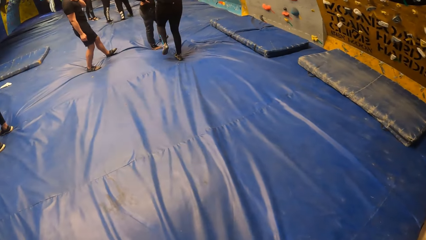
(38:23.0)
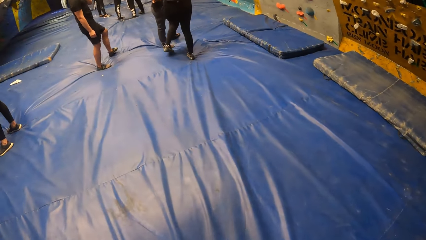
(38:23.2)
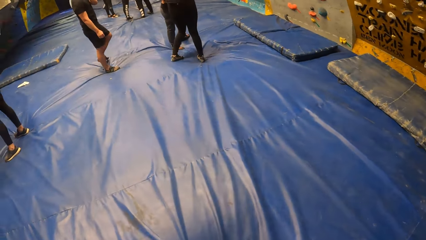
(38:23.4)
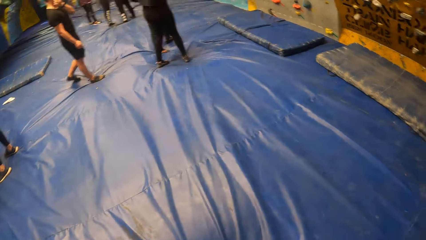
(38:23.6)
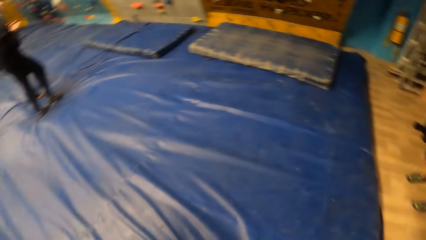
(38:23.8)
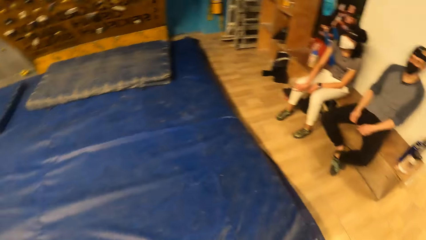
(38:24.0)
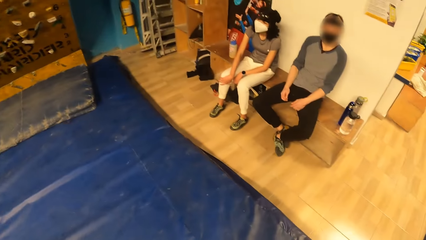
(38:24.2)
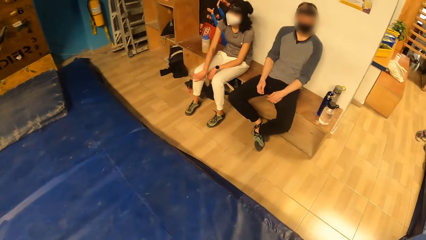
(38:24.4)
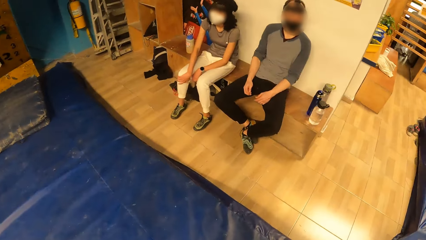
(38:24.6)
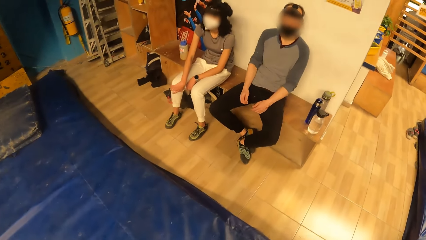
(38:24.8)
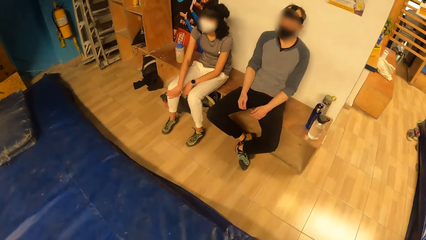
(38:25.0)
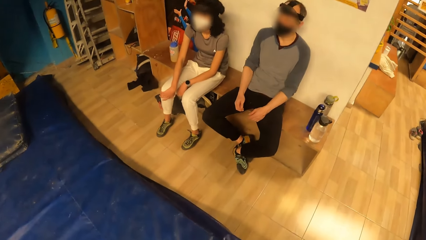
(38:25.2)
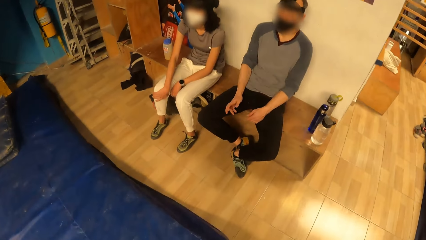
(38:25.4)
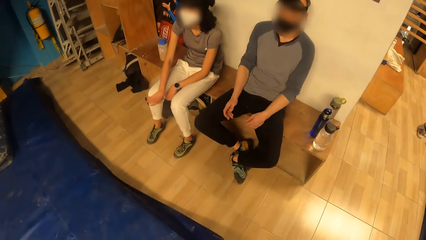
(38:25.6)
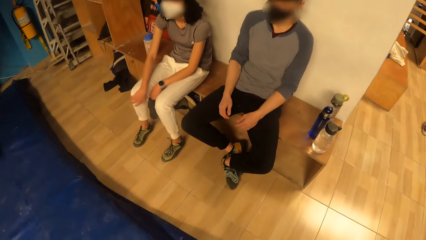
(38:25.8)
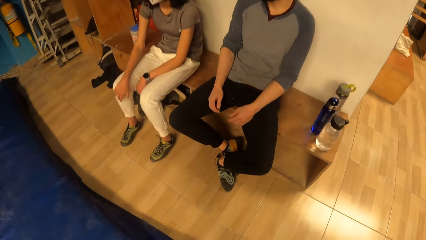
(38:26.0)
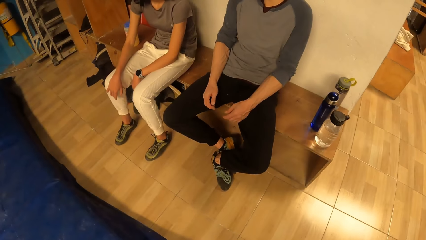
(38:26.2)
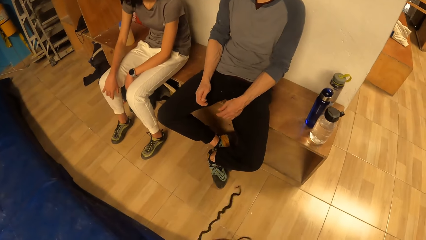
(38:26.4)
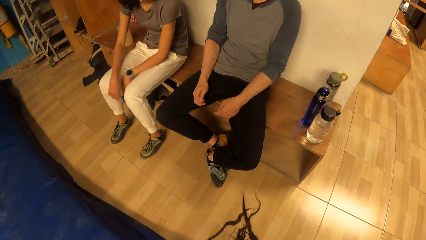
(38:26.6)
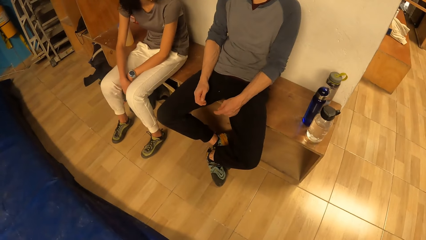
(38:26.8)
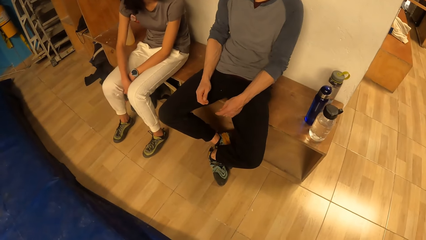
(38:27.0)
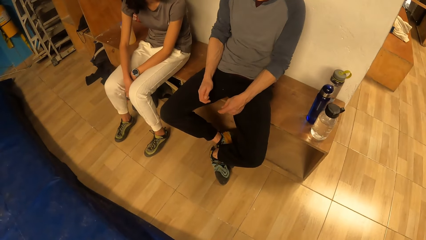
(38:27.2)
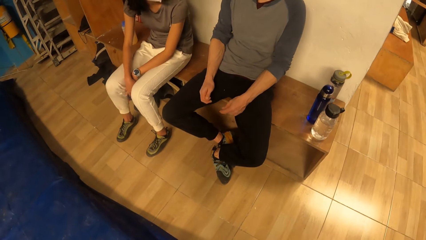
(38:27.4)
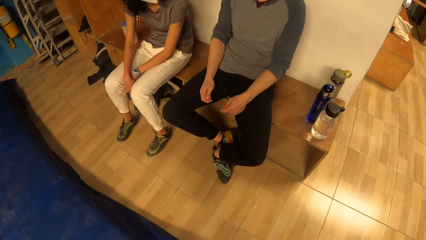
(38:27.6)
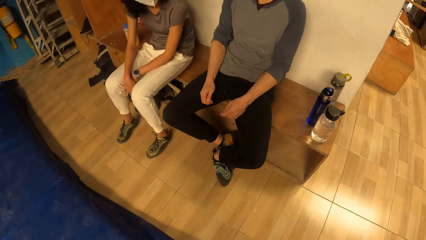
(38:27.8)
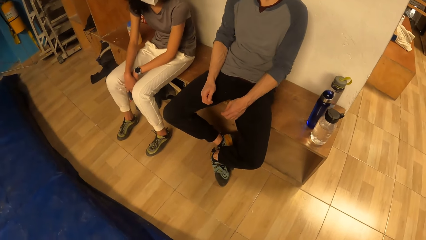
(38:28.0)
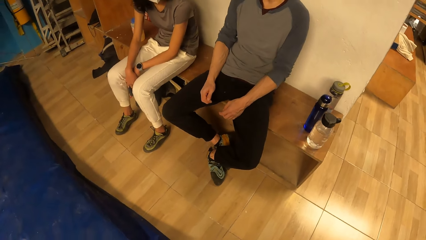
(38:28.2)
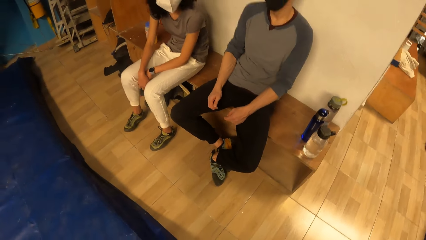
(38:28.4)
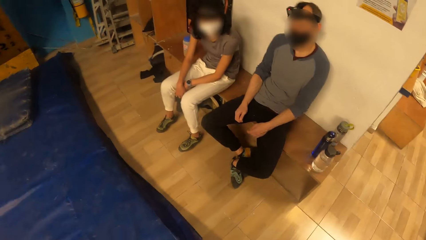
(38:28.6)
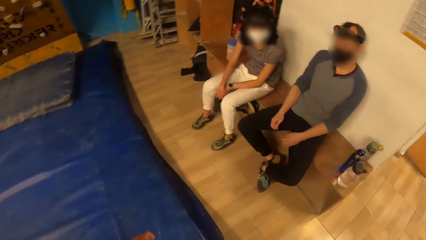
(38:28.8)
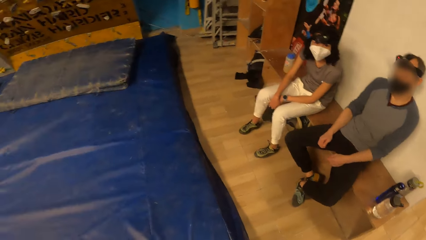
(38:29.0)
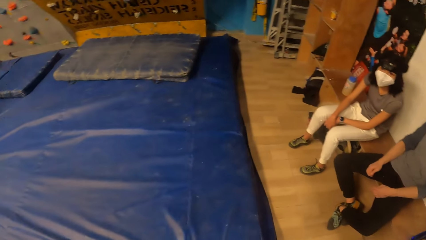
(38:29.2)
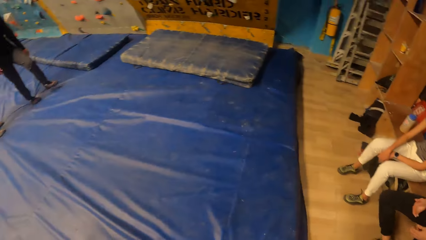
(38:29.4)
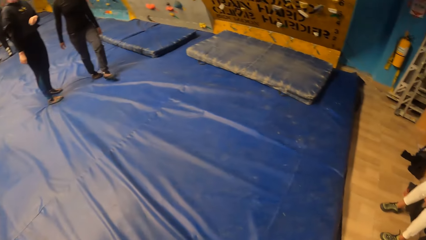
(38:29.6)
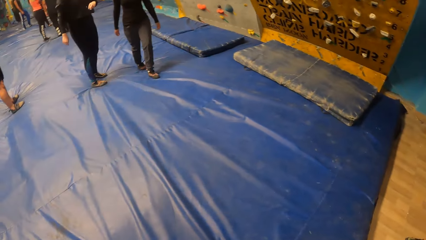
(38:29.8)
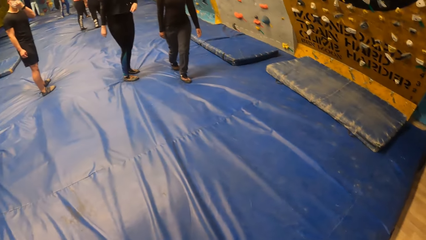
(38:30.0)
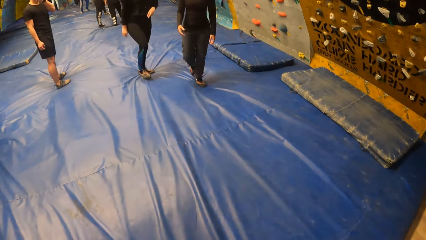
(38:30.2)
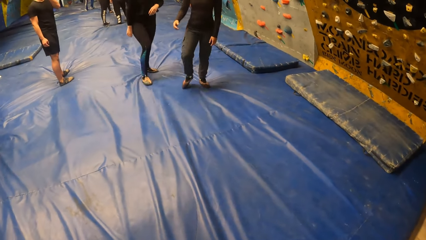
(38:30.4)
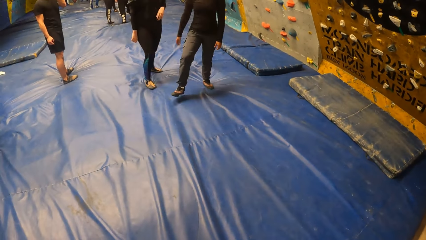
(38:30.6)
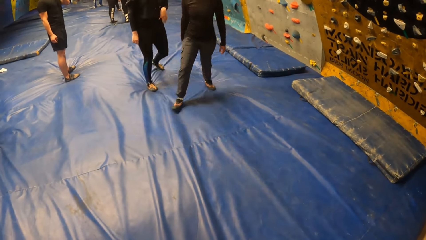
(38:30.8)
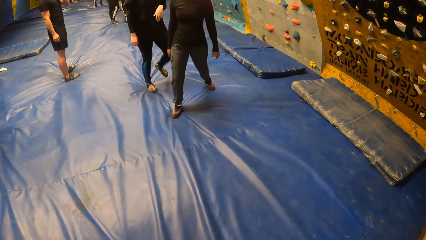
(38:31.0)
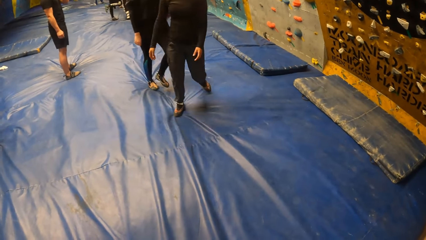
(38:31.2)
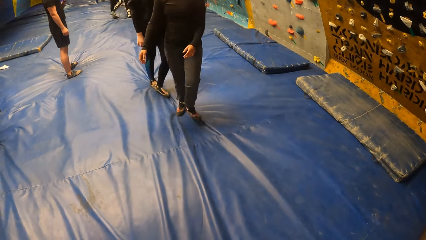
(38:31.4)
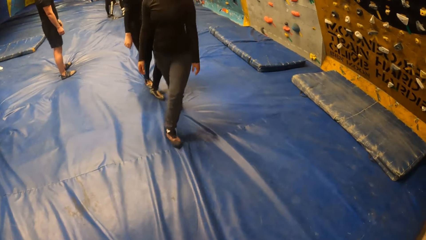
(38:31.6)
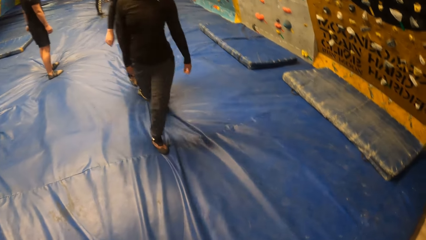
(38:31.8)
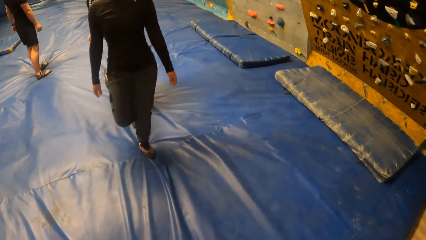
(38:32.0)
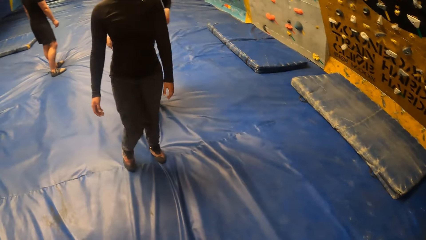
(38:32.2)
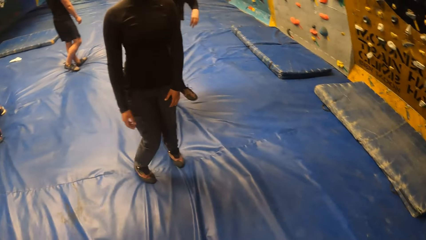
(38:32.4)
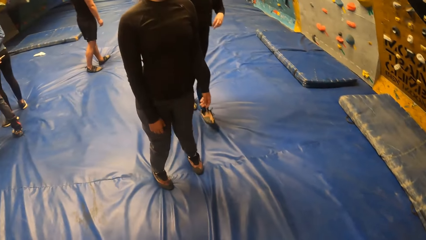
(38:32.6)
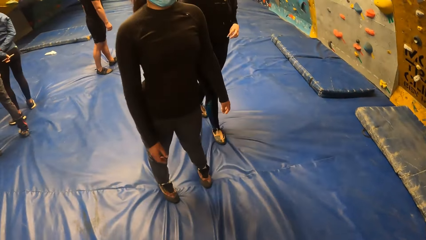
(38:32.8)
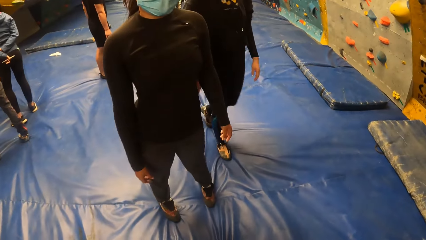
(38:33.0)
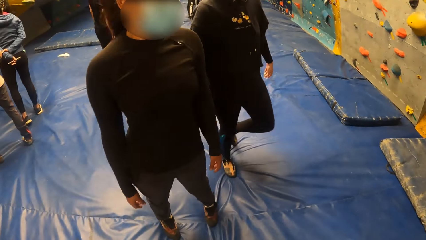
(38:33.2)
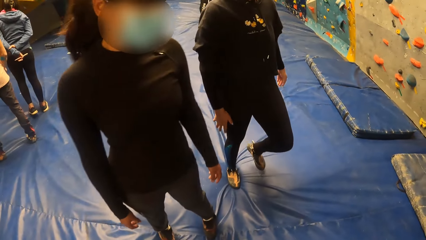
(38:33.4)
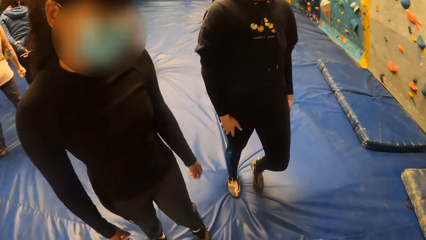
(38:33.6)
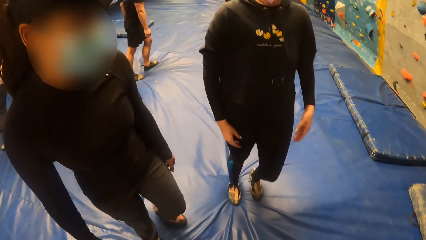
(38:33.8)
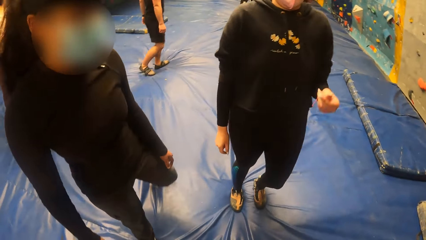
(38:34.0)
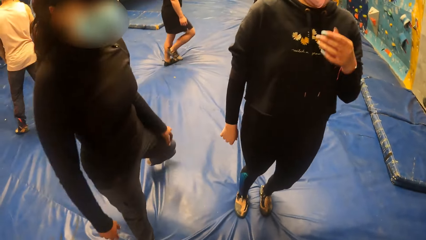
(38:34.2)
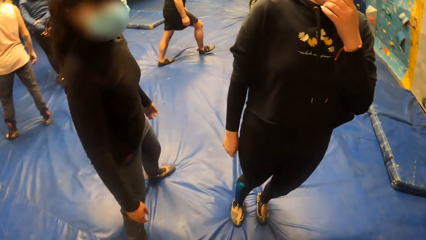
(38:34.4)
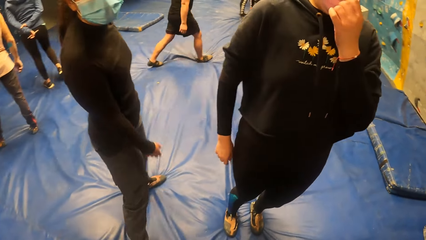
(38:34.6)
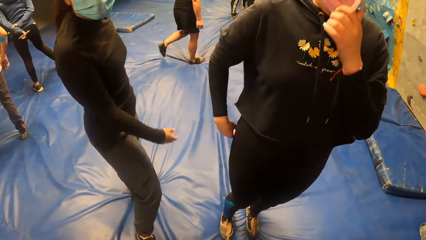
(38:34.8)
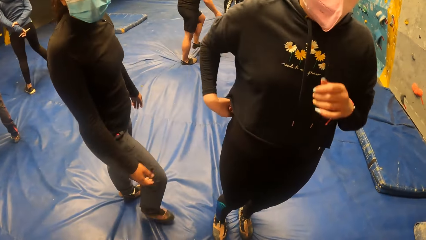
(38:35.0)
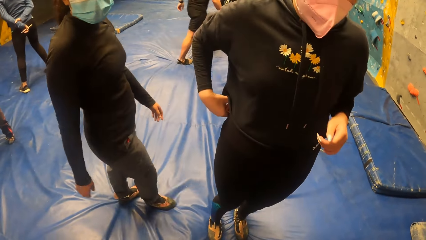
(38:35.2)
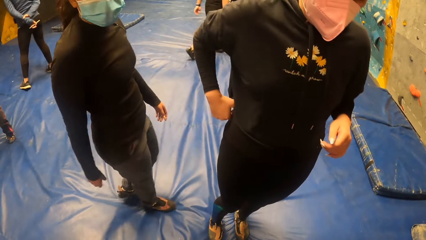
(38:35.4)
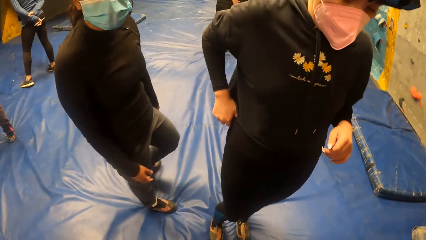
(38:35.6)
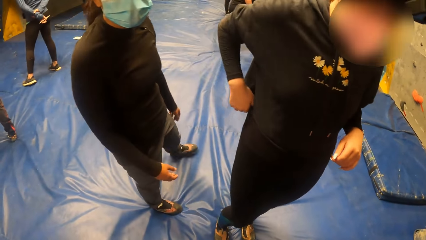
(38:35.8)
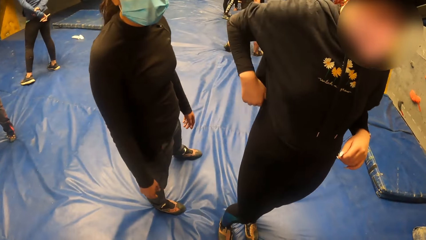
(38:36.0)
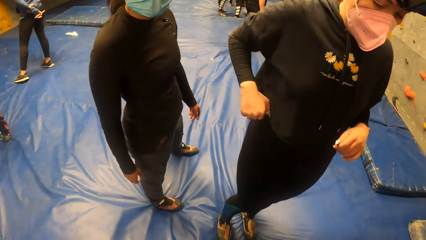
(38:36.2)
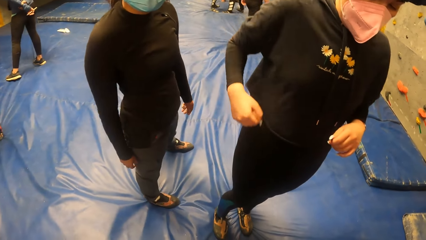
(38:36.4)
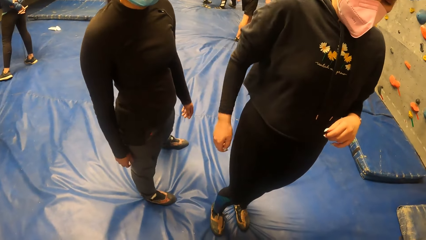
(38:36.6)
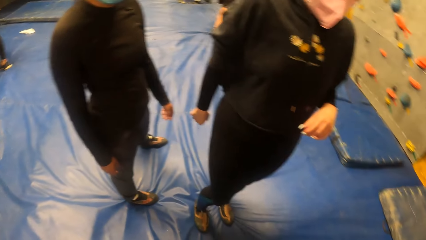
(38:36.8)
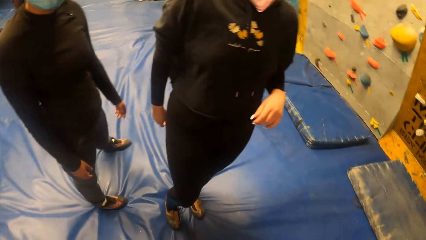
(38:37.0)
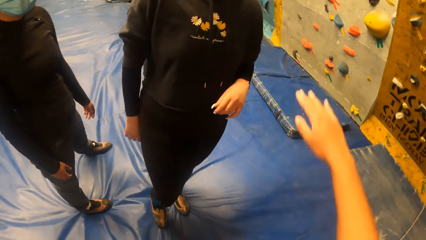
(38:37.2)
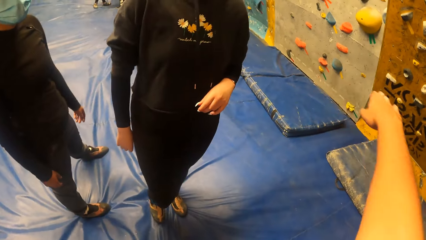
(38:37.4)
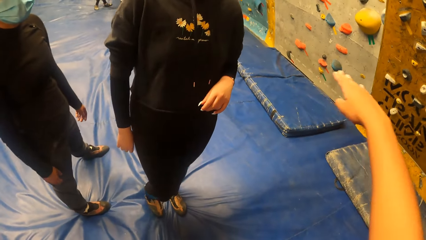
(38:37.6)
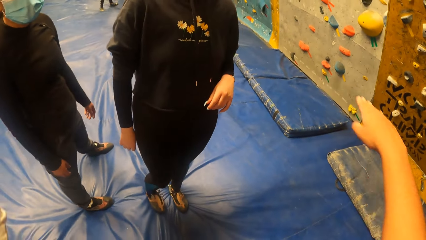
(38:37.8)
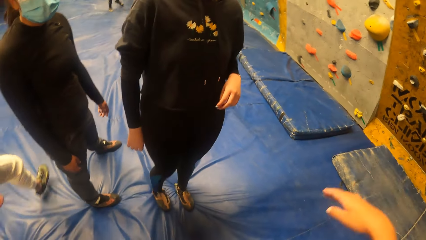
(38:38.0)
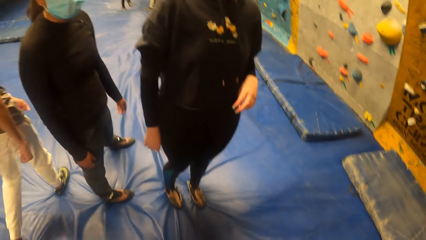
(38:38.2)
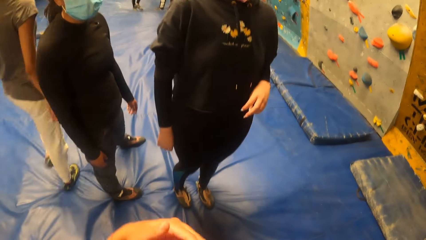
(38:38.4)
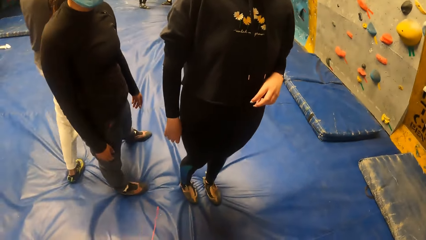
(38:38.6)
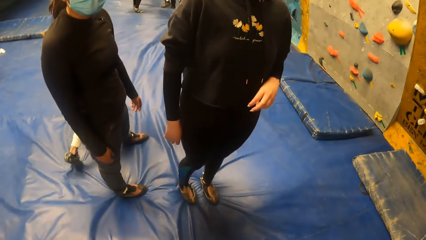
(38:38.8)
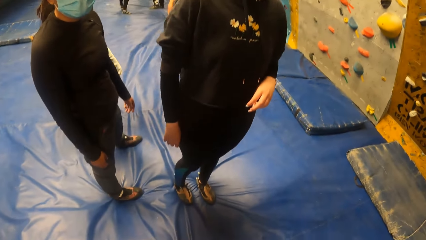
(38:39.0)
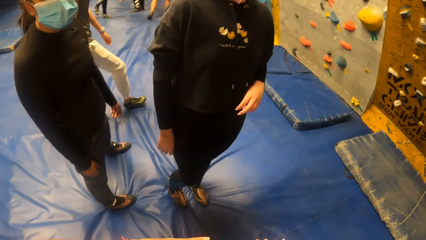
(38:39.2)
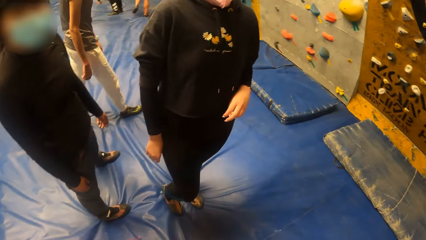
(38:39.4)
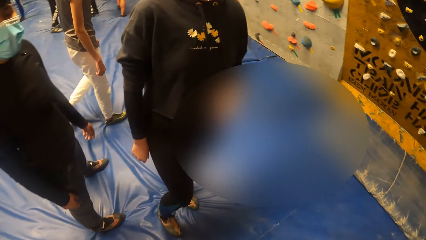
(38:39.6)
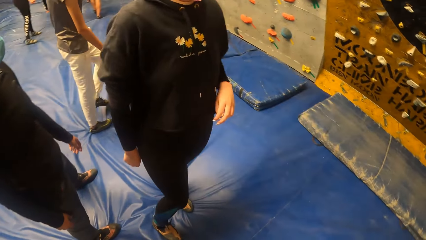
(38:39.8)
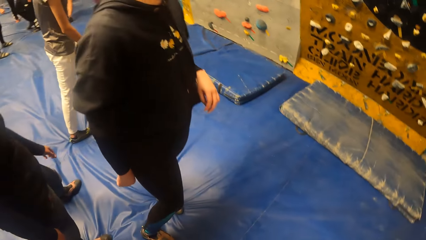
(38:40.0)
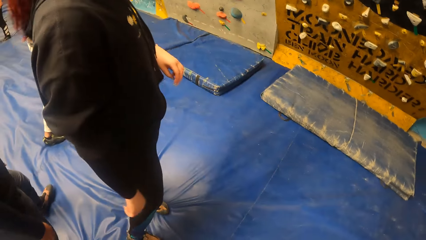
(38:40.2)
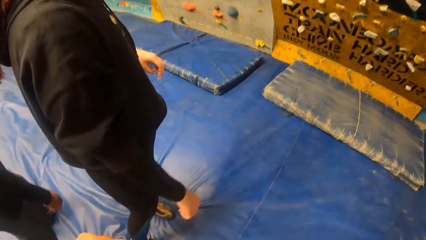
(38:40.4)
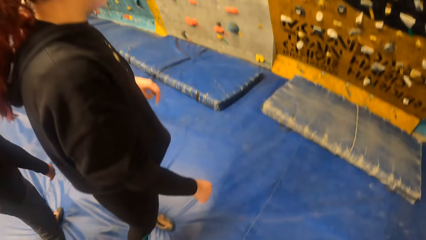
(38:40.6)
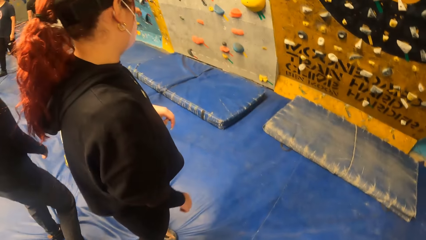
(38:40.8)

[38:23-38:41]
The camera wearer raises the hand. They look around. They speak to a man. They look around. They interact with a woman and another woman. They point the hand.
